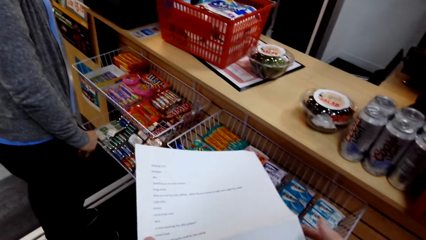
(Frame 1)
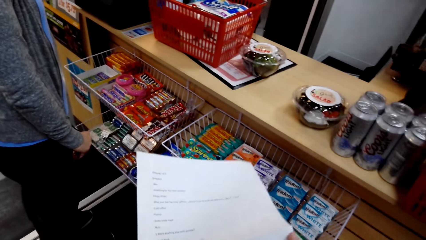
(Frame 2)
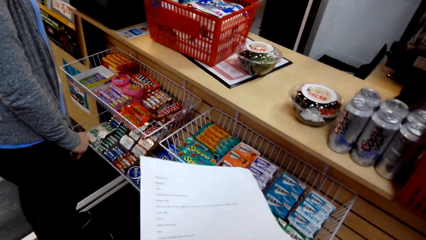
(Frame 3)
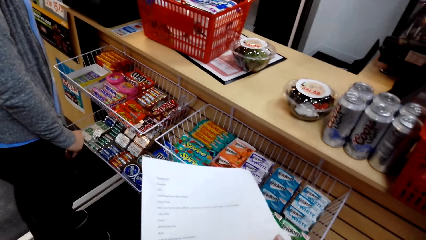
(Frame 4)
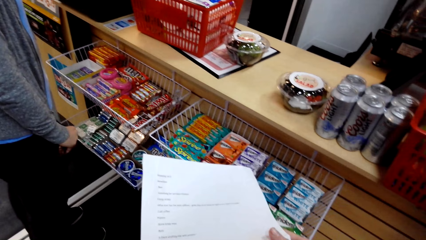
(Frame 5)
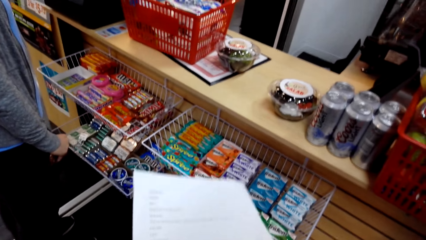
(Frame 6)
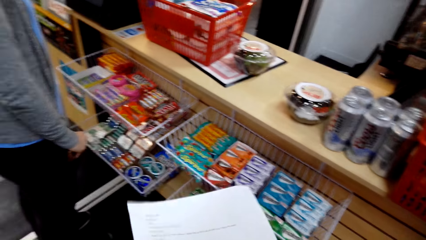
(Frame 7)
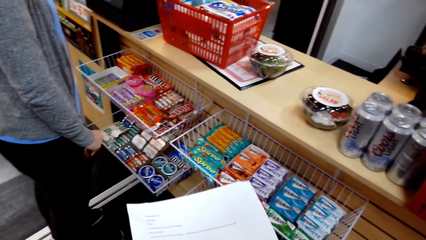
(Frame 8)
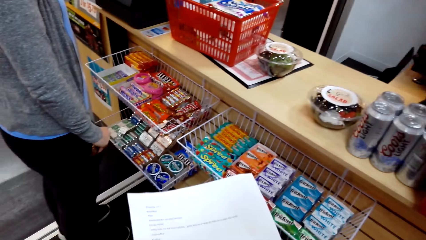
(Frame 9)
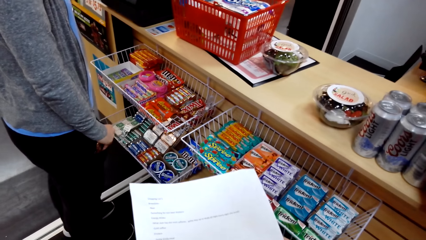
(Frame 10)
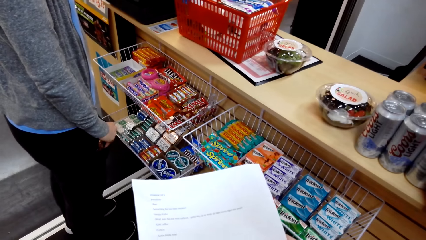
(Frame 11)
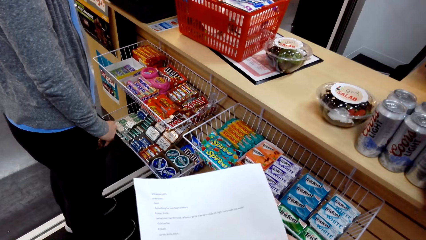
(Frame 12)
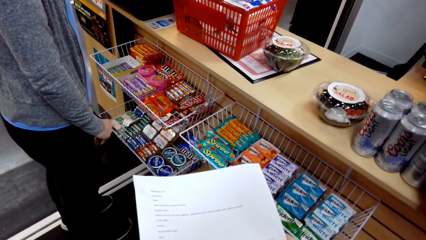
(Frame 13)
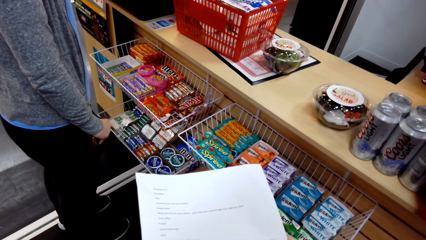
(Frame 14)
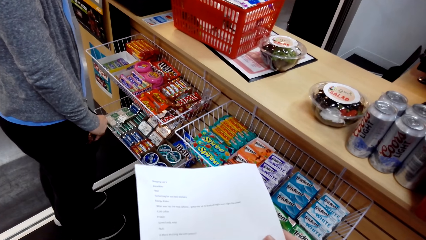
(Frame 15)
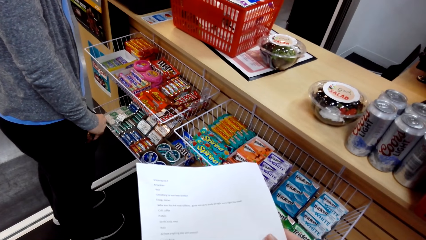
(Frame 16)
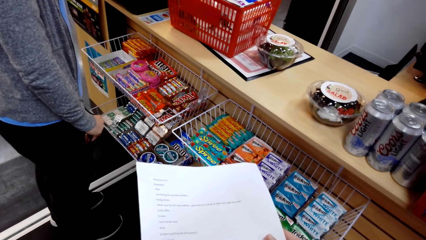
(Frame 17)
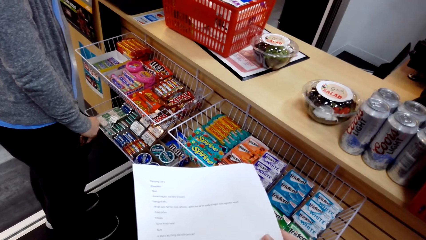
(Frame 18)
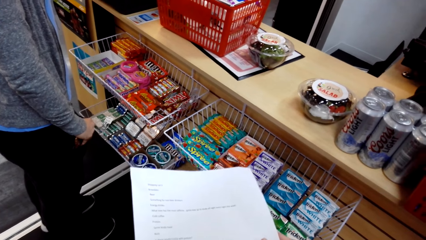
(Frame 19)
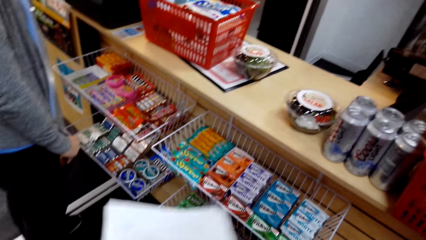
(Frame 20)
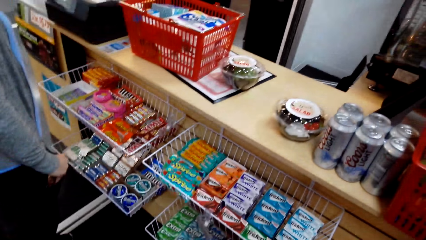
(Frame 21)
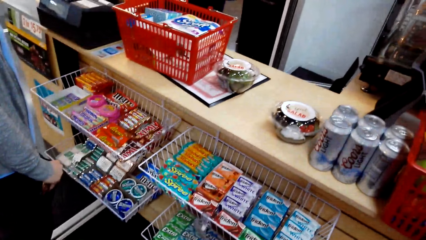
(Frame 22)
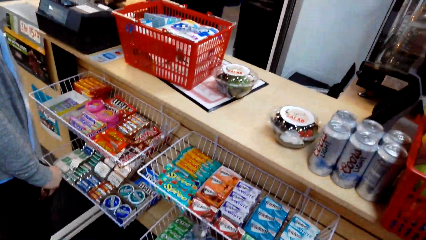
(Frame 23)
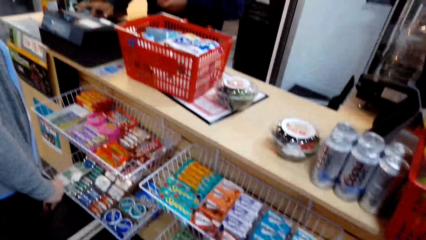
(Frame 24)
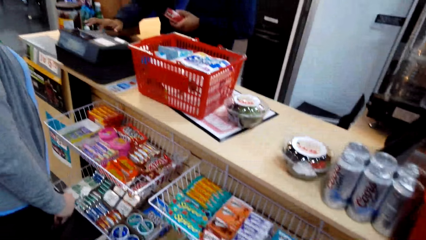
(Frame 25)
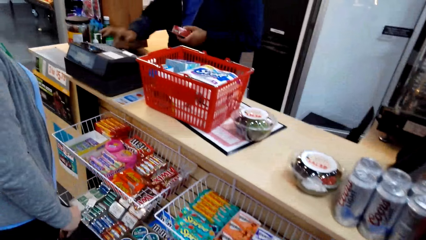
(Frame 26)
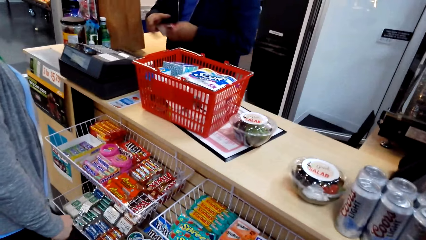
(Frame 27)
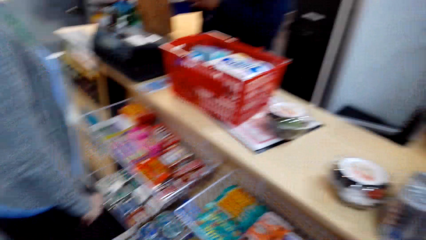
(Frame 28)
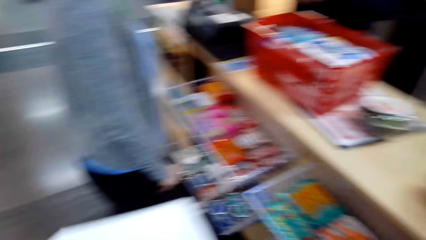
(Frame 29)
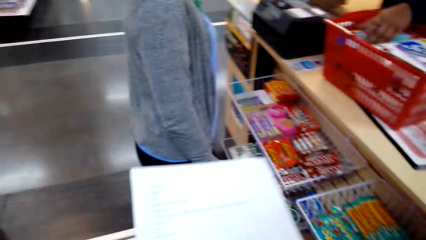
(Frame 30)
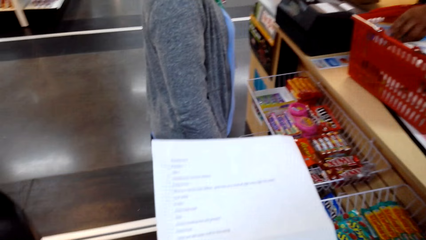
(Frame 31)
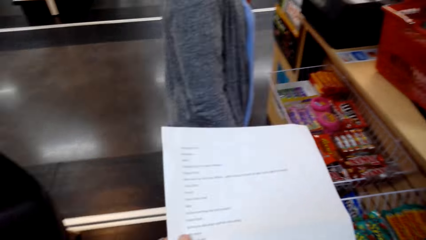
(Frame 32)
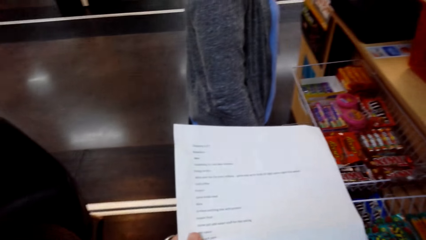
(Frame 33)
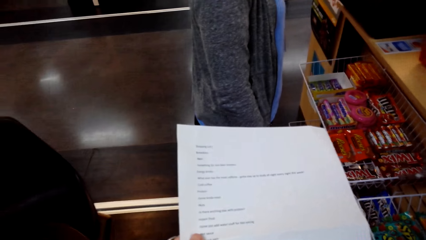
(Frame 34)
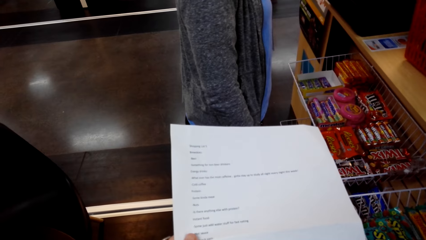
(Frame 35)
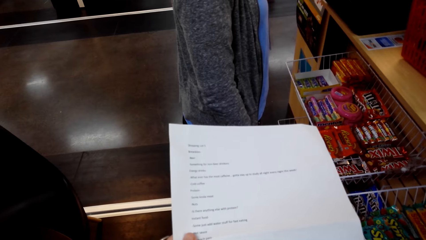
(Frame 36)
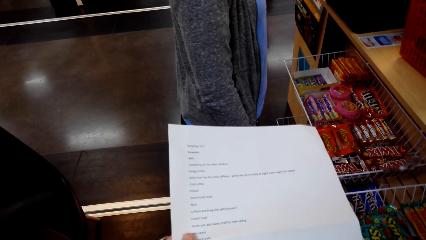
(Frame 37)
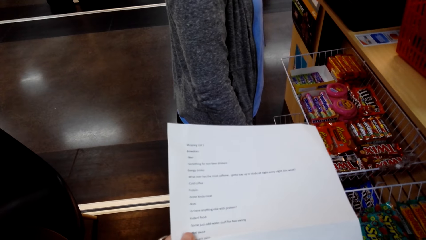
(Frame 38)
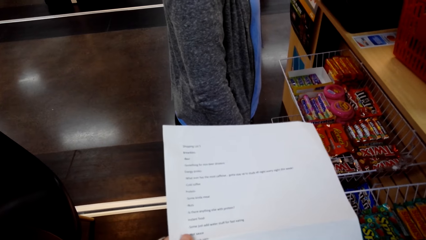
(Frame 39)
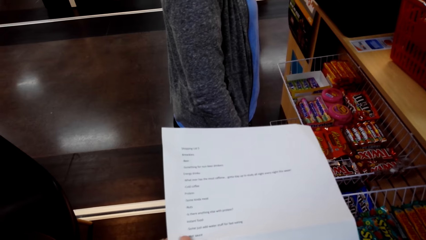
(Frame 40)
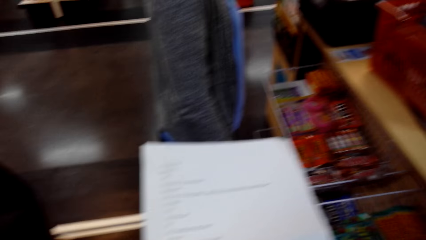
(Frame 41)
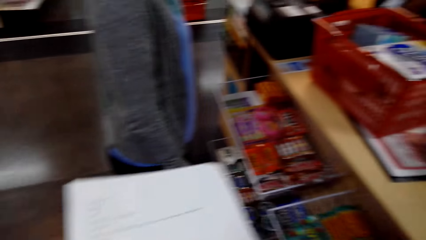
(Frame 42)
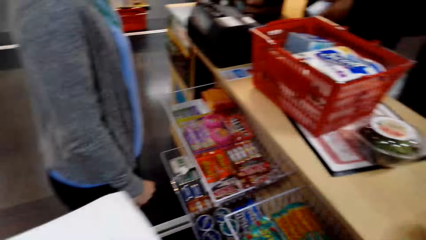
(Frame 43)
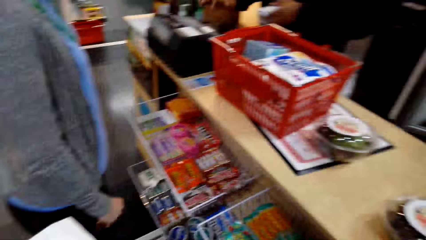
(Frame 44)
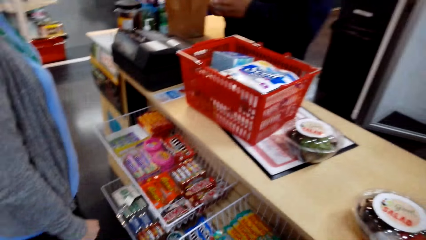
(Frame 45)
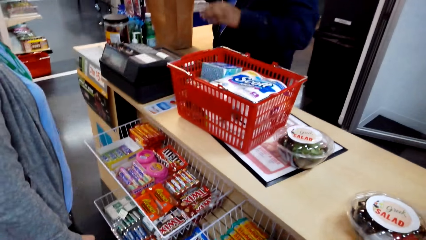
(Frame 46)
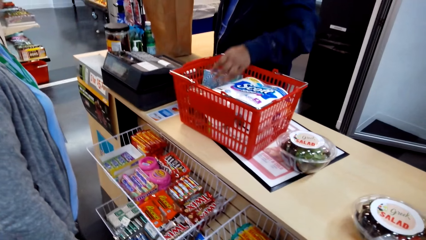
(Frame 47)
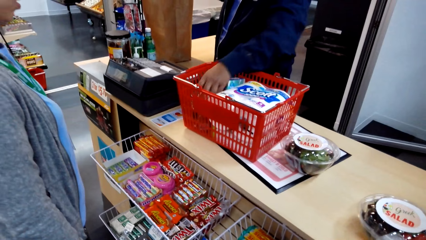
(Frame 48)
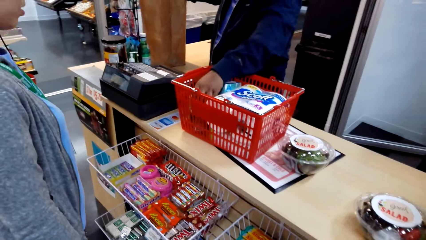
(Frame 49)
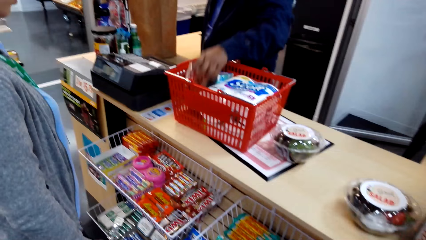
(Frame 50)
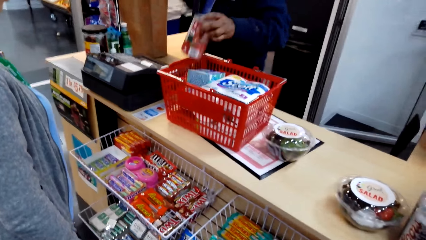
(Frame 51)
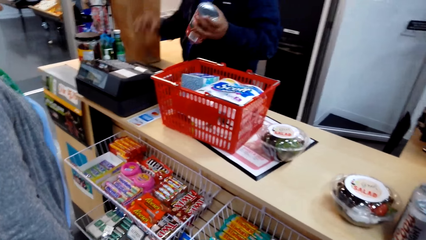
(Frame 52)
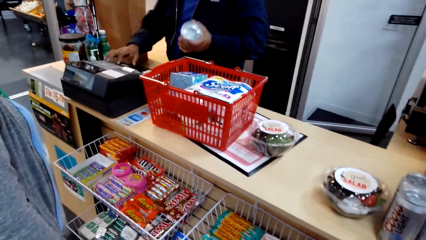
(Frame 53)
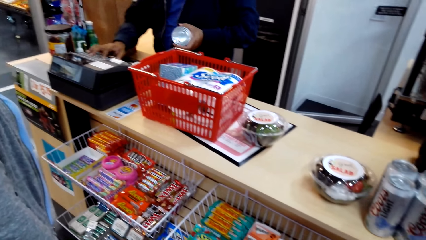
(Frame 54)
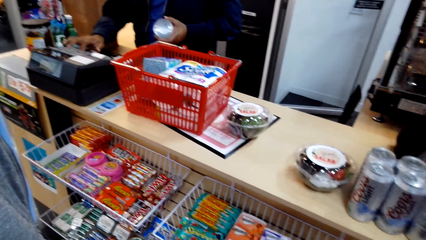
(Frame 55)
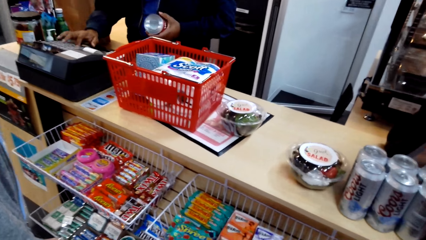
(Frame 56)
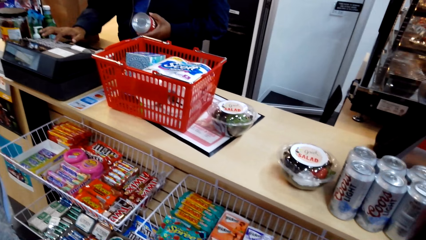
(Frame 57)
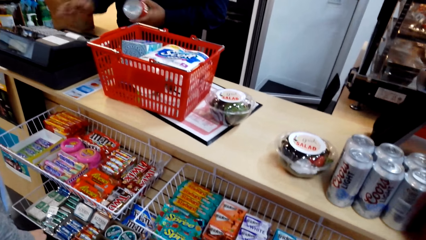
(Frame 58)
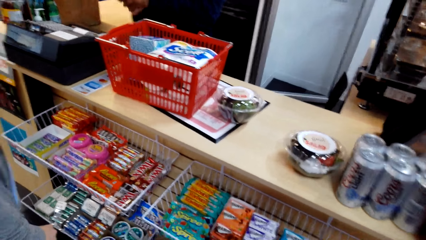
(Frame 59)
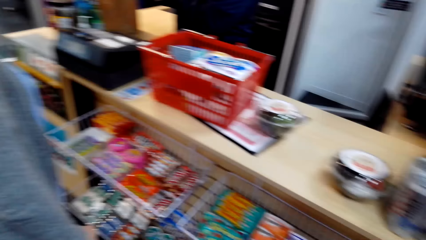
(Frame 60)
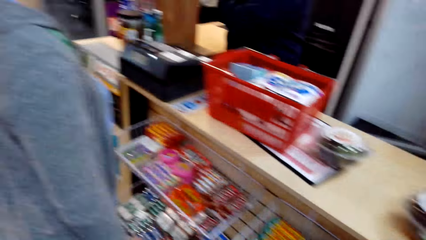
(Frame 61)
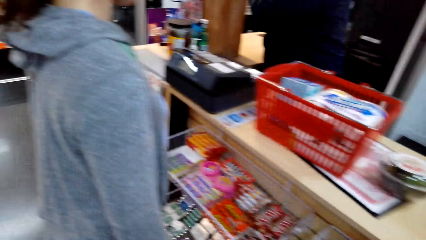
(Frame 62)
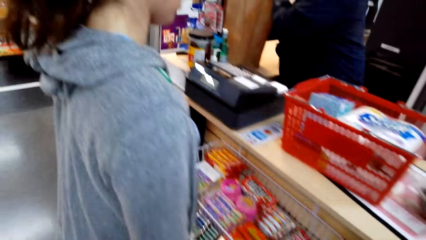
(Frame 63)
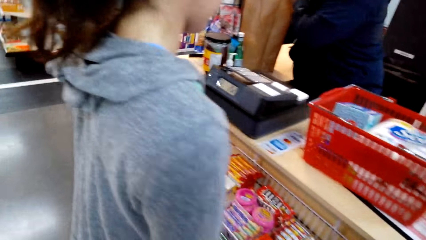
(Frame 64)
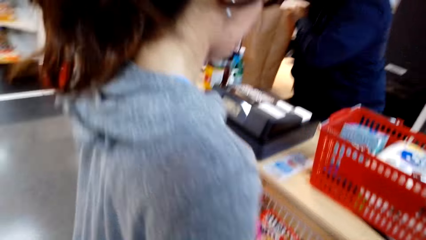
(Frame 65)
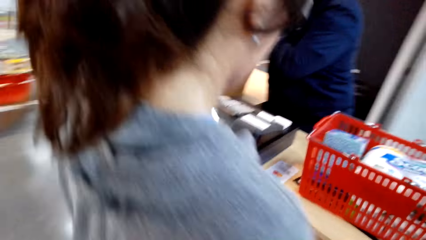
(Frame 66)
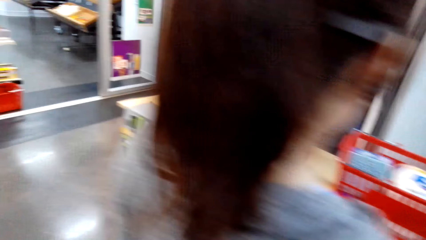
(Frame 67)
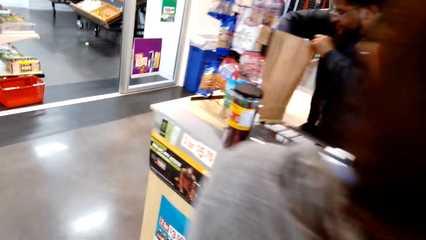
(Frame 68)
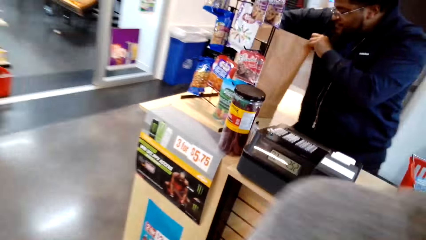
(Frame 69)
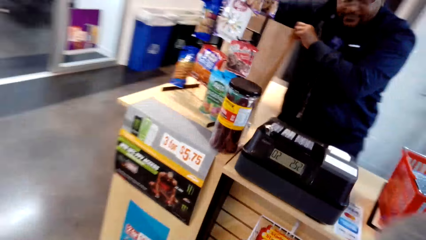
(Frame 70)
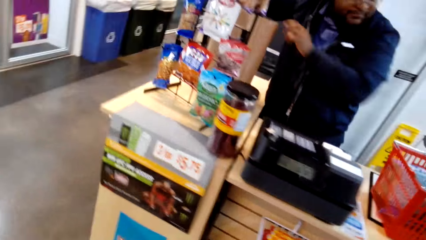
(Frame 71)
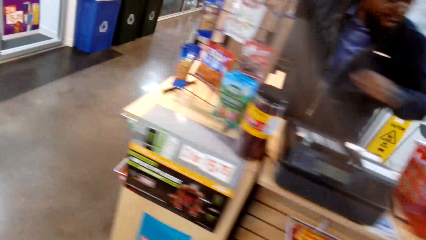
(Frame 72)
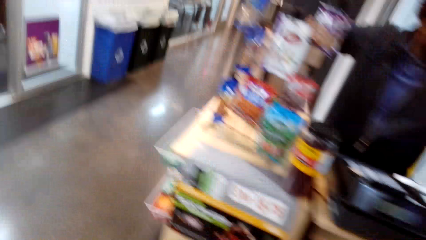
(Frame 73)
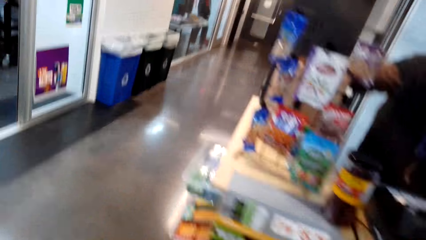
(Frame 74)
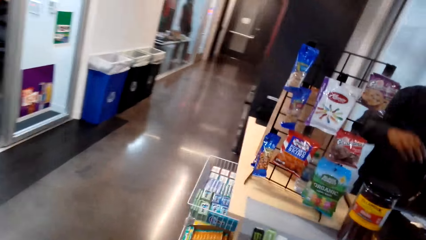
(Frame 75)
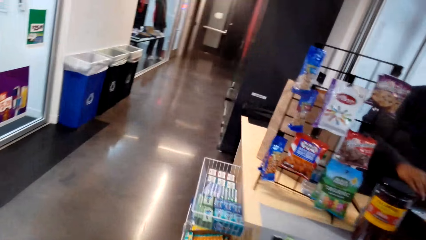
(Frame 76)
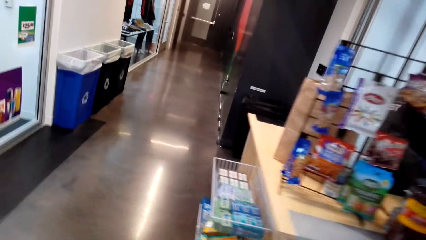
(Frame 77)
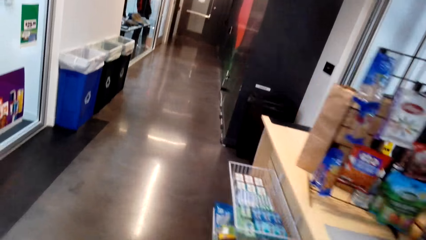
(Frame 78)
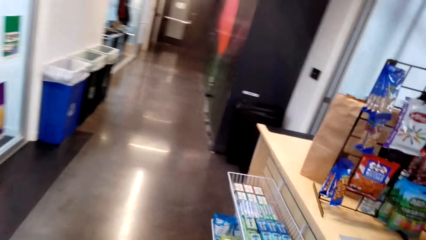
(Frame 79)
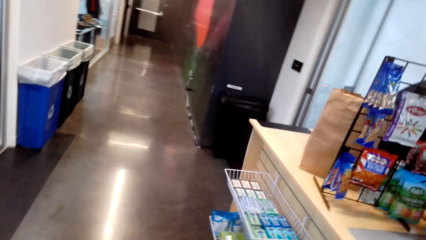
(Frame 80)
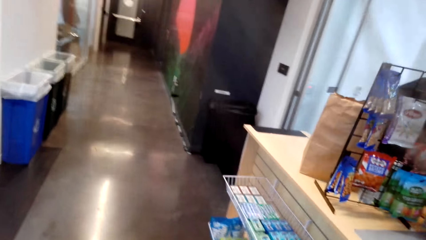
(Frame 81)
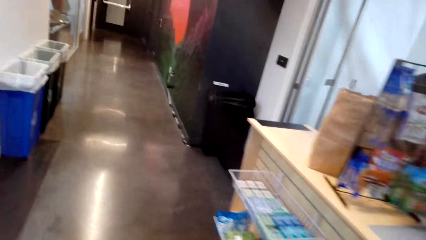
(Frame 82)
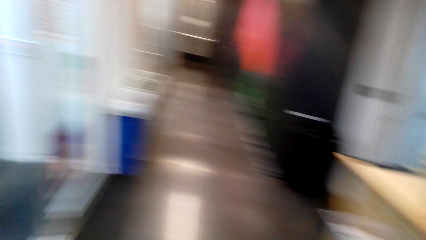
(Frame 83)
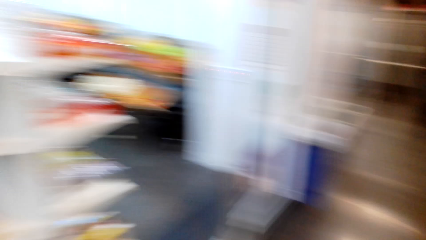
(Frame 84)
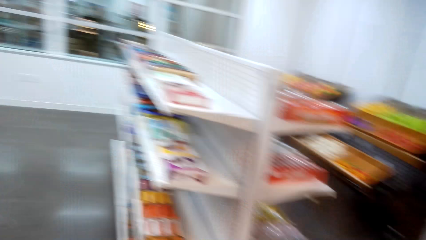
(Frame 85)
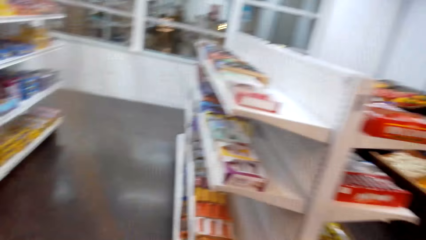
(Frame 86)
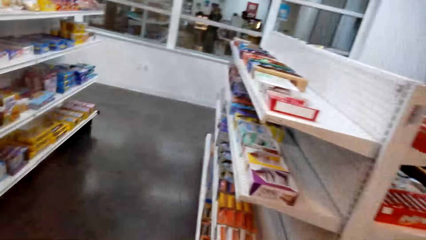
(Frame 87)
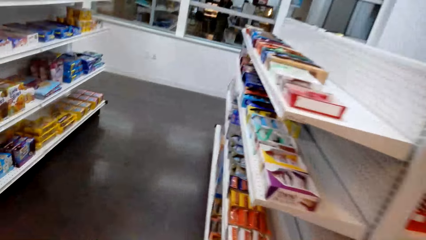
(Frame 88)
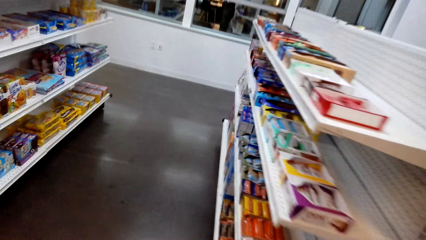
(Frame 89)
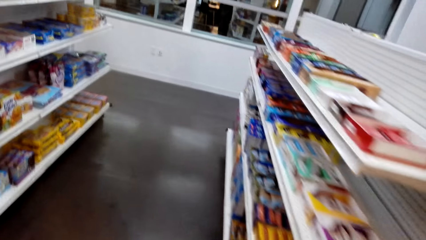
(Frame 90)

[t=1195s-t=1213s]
A man does calculation of items. The camera wearer interacts with another person. They move around in the supermarket.
